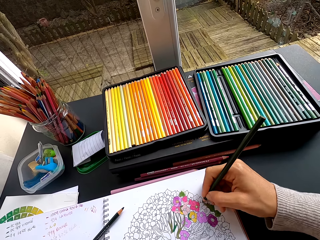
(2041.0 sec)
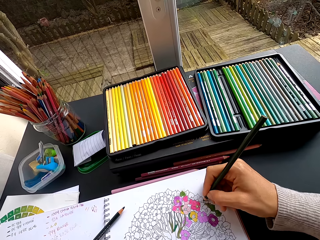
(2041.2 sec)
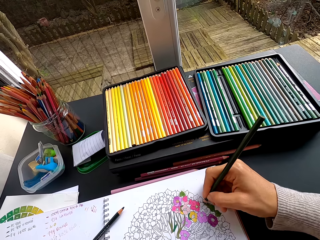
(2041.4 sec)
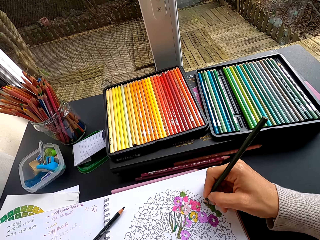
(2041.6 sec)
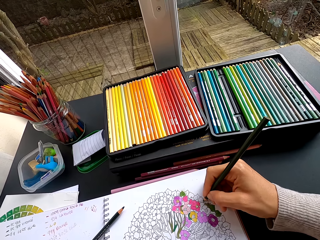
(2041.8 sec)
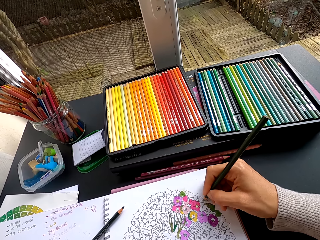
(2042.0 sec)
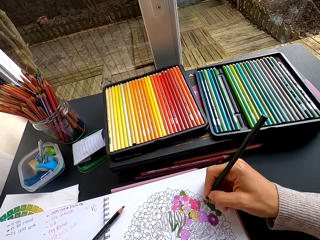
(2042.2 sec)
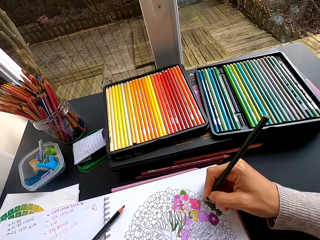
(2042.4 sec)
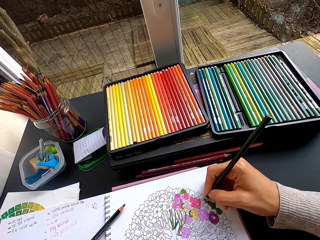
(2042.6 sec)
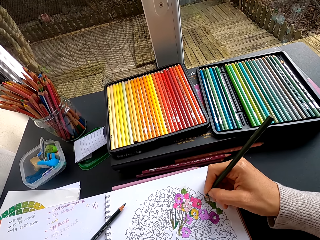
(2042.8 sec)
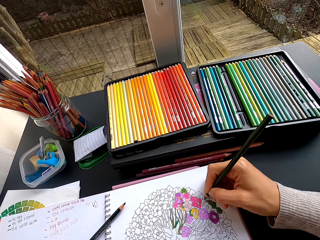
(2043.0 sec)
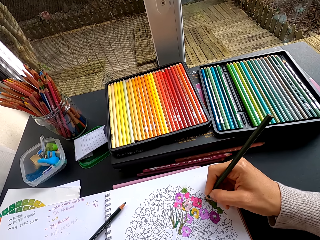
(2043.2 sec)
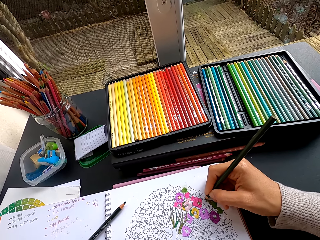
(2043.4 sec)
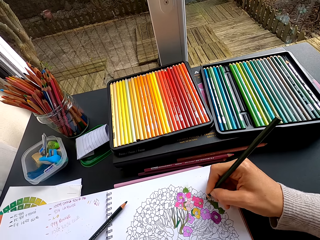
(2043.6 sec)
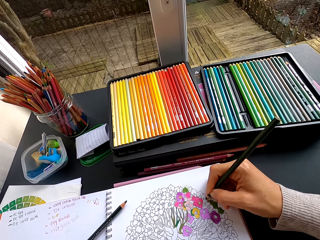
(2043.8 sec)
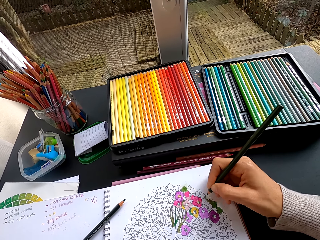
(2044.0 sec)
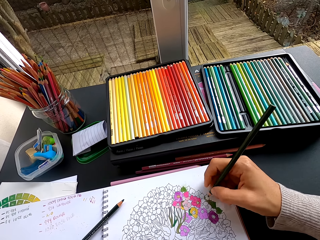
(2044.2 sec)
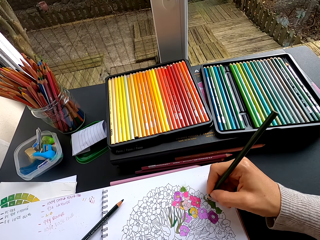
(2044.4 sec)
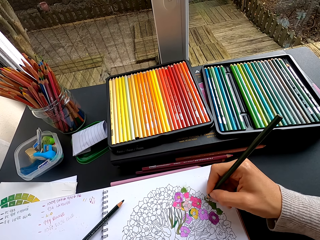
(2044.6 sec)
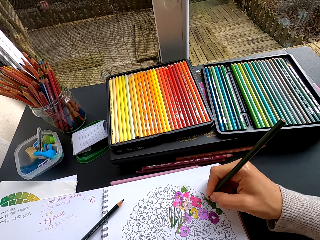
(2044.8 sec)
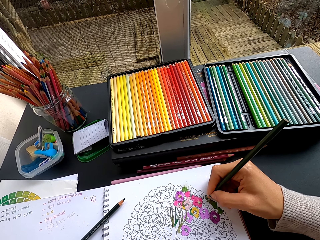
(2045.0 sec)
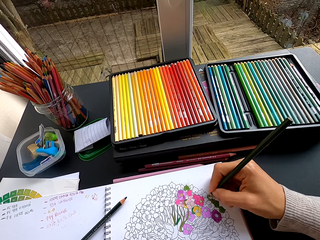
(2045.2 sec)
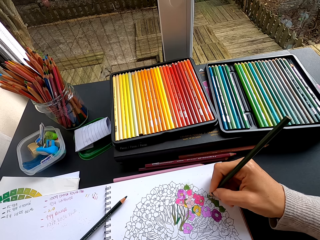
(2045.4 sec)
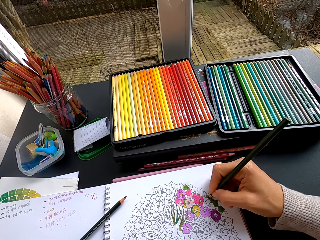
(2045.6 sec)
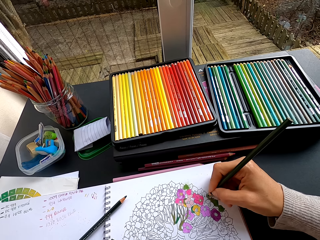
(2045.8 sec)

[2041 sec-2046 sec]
The camera wearer colors a drawing.

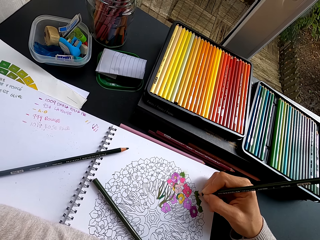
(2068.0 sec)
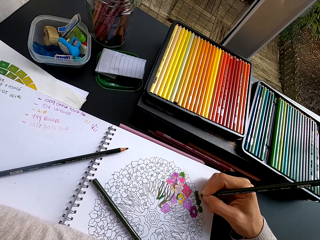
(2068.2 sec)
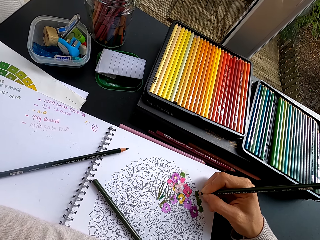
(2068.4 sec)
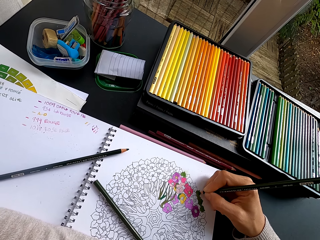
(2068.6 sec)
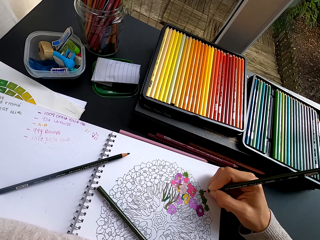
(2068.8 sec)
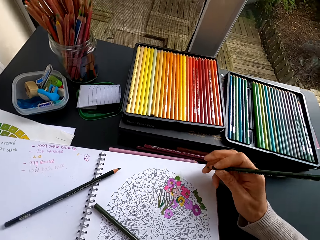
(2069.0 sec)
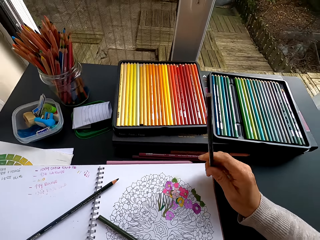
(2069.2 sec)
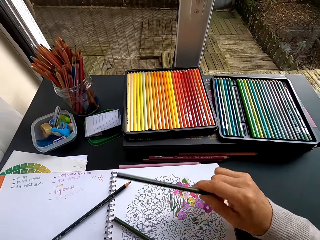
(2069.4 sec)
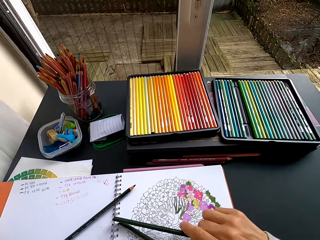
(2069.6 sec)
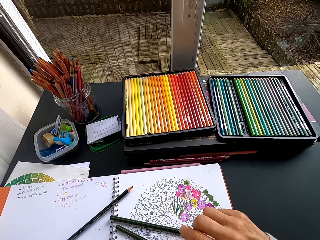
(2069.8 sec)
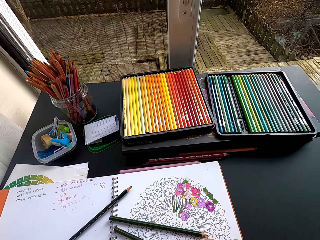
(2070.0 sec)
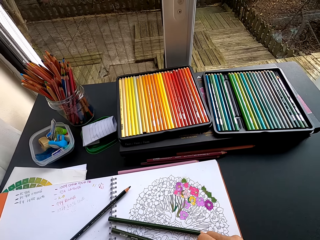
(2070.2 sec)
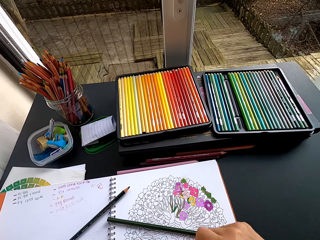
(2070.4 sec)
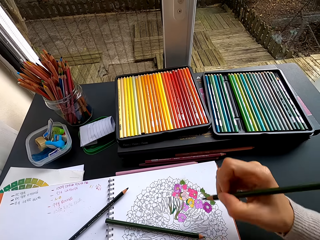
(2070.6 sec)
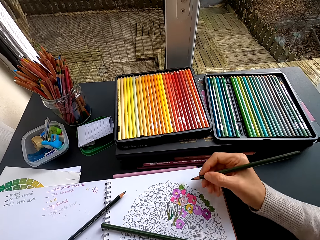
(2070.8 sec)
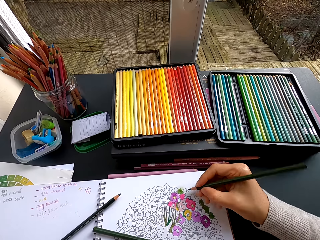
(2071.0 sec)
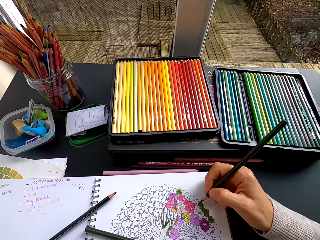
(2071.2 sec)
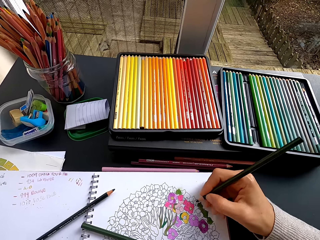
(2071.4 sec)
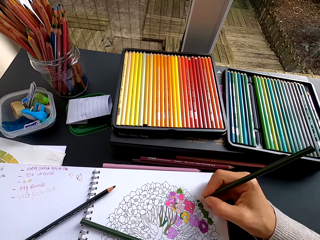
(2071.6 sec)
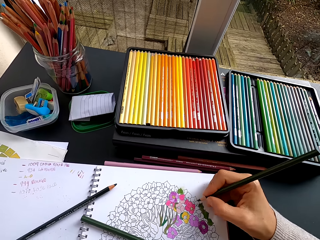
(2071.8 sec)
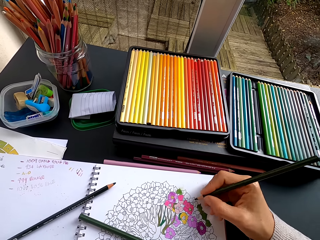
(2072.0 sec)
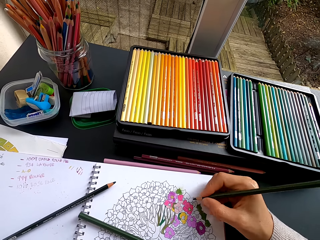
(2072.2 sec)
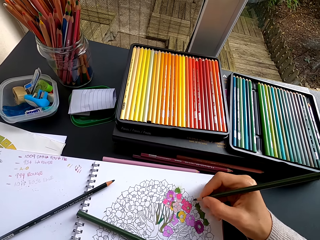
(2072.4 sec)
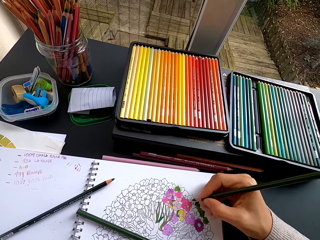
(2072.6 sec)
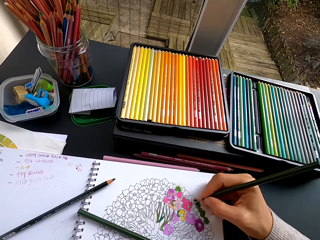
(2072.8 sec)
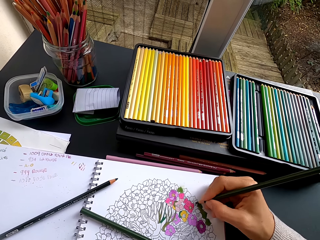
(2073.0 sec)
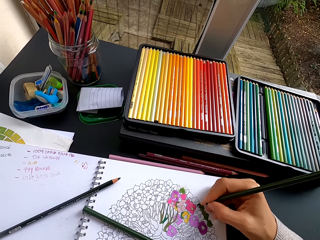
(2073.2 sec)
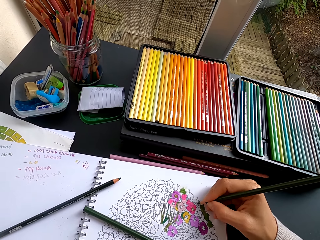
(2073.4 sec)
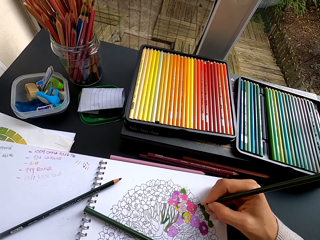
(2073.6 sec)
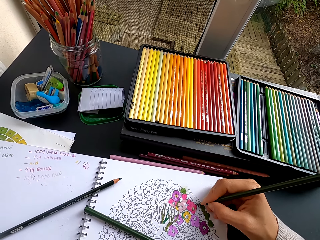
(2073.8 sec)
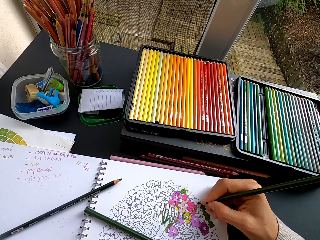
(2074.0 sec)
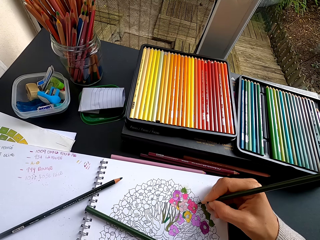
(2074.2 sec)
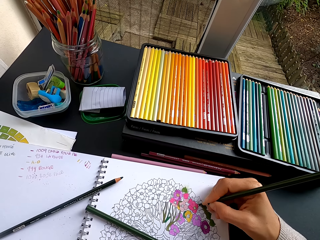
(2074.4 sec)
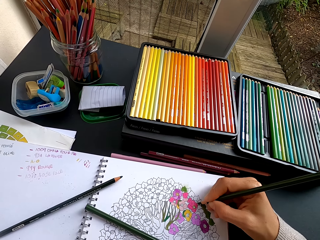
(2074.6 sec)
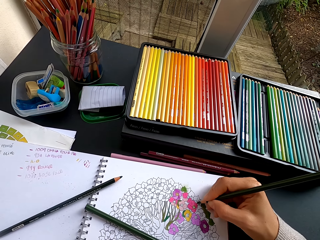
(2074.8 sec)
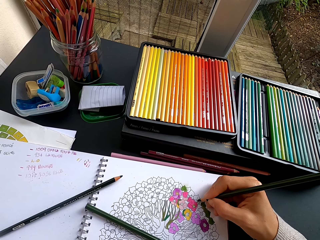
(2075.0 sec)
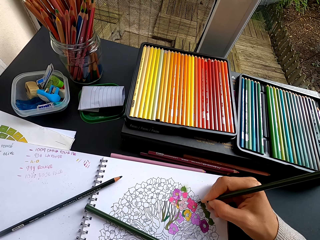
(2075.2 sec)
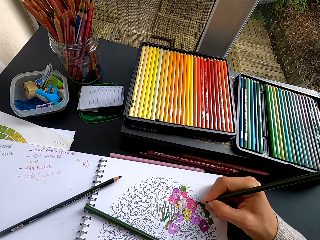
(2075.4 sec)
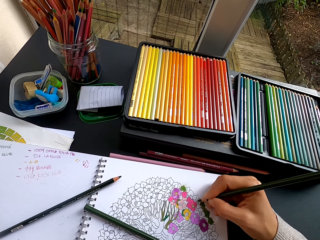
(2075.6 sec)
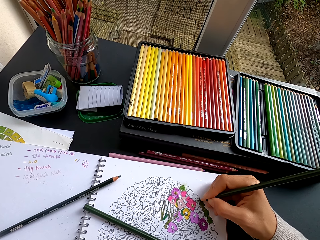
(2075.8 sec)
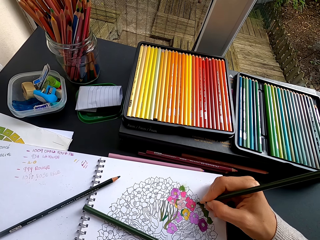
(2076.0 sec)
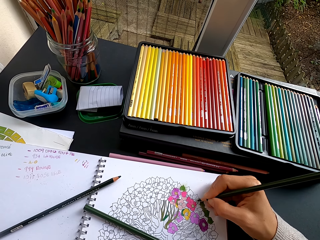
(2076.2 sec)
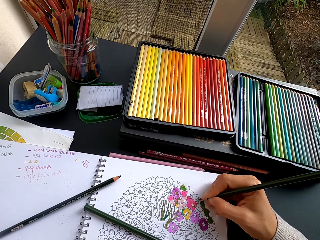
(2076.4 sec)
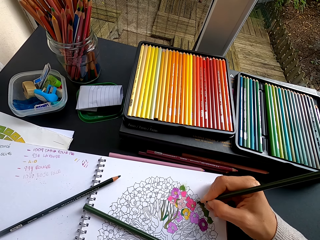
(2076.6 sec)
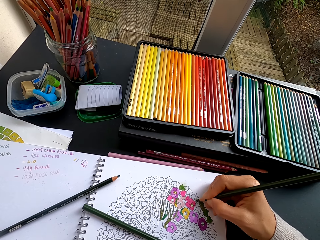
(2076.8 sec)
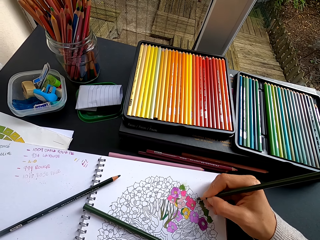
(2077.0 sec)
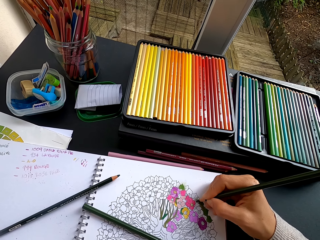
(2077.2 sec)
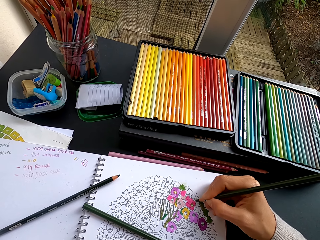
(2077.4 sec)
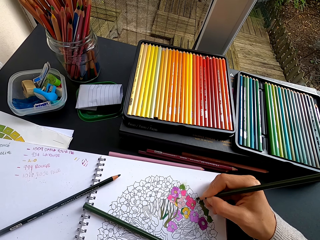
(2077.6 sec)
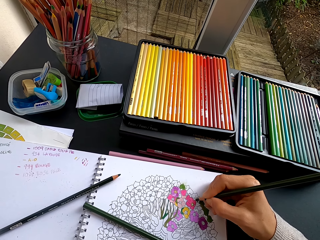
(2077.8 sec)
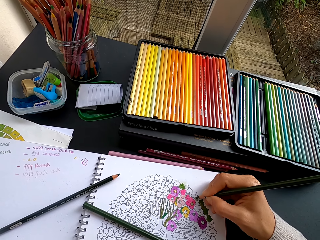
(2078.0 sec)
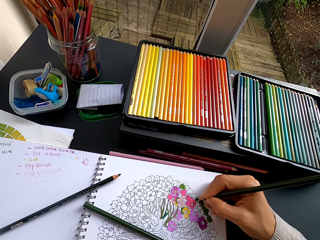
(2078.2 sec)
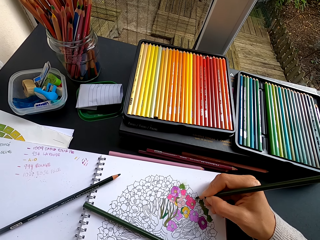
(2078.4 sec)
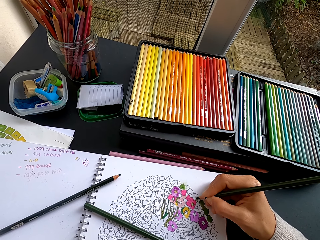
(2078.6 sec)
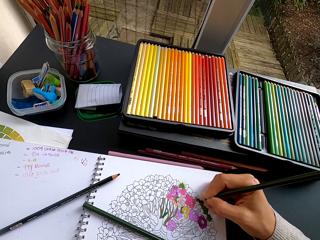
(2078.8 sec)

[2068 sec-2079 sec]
The camera wearer pulls the color pencil off the flower art. They put the color pencil on the notebook. They pick a pencil crayon or color pencil from the book. They paint the flower art with the color pencil.

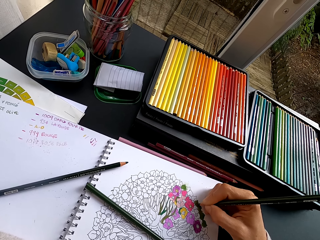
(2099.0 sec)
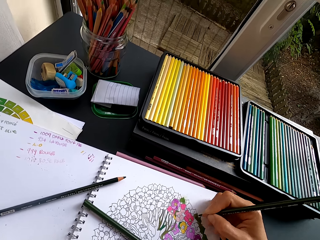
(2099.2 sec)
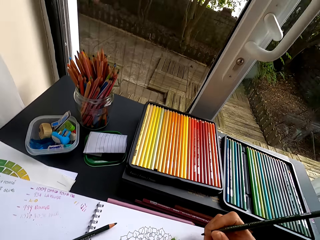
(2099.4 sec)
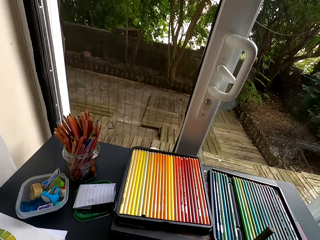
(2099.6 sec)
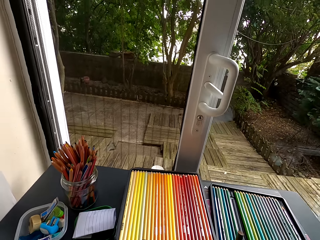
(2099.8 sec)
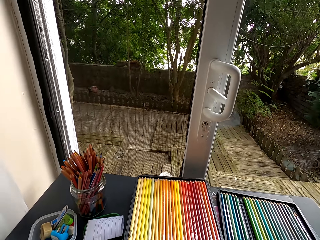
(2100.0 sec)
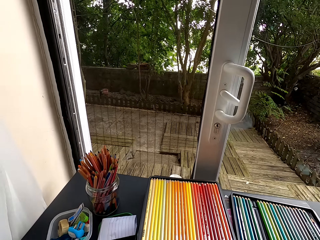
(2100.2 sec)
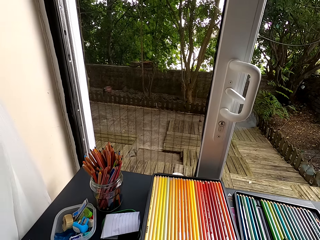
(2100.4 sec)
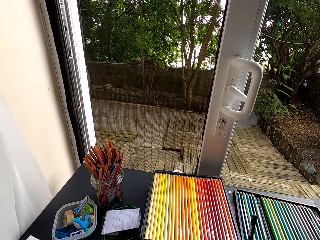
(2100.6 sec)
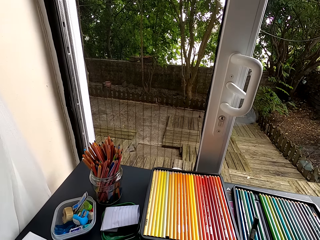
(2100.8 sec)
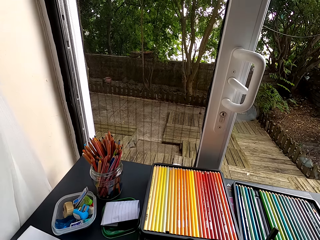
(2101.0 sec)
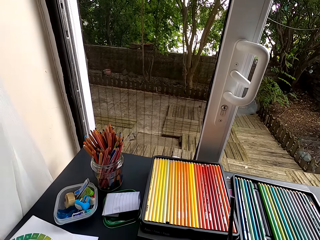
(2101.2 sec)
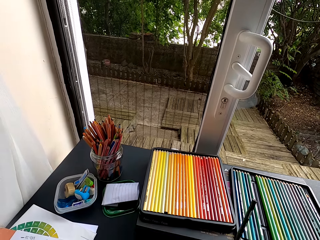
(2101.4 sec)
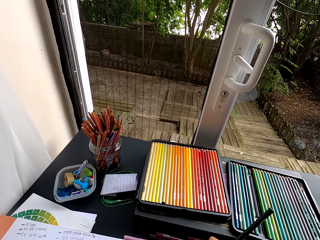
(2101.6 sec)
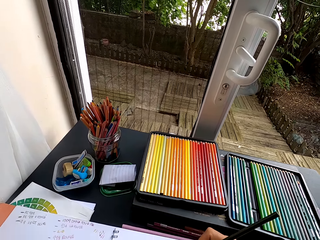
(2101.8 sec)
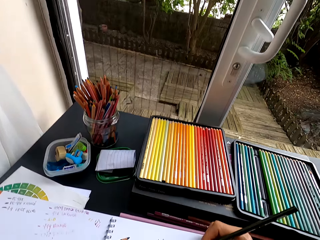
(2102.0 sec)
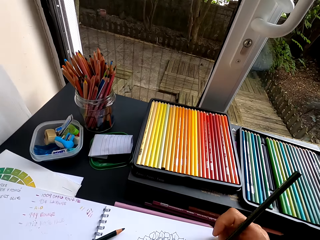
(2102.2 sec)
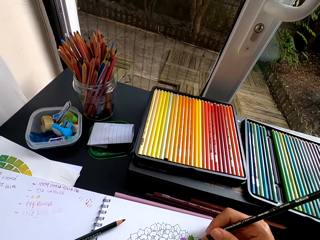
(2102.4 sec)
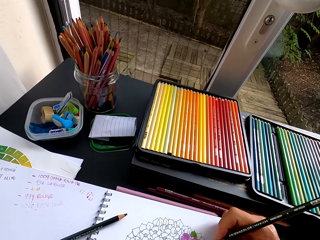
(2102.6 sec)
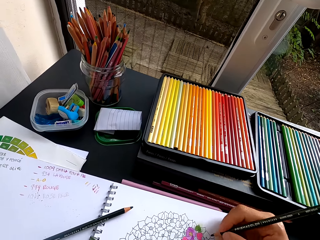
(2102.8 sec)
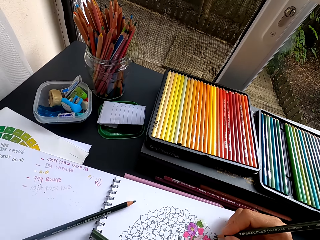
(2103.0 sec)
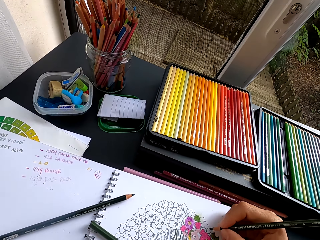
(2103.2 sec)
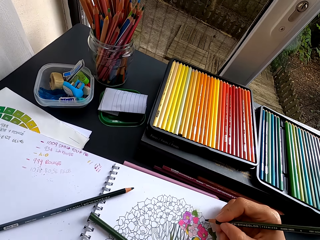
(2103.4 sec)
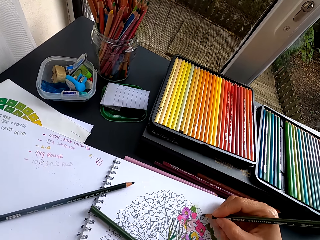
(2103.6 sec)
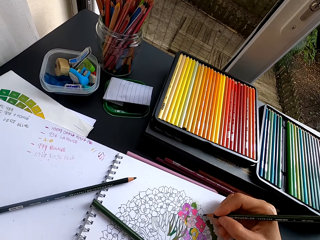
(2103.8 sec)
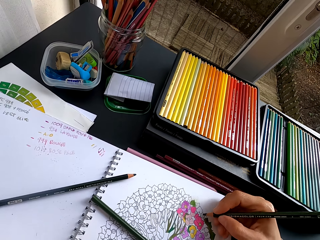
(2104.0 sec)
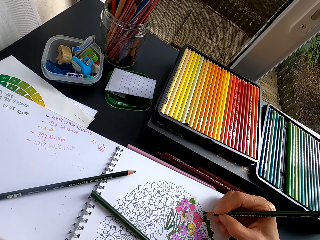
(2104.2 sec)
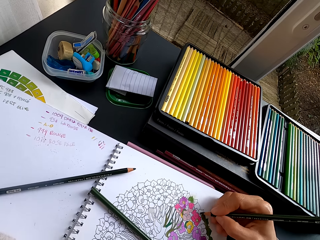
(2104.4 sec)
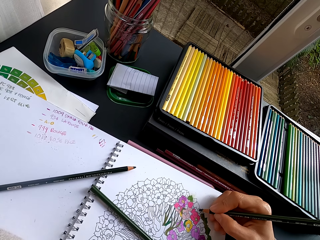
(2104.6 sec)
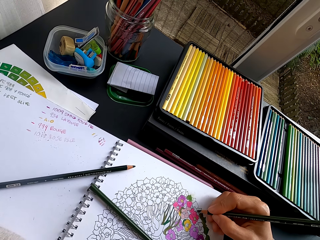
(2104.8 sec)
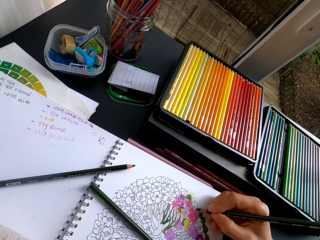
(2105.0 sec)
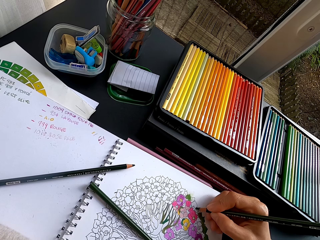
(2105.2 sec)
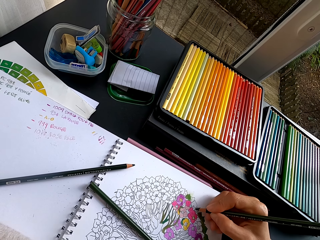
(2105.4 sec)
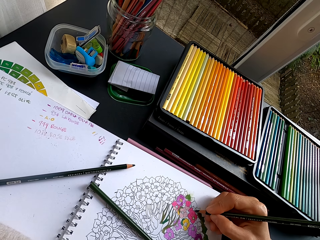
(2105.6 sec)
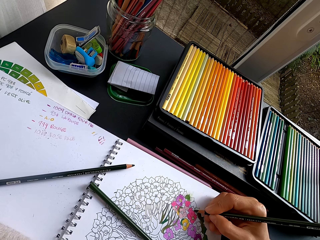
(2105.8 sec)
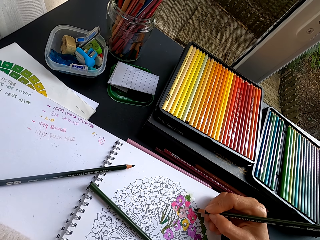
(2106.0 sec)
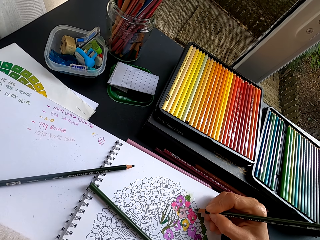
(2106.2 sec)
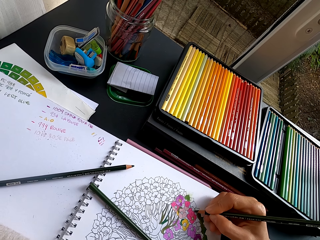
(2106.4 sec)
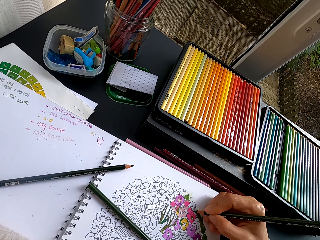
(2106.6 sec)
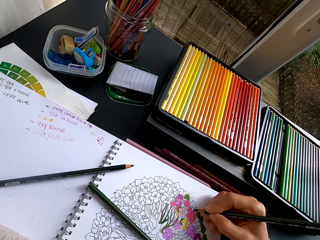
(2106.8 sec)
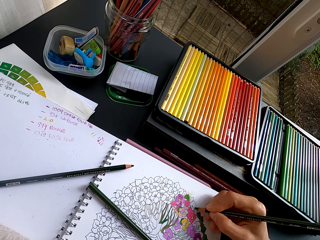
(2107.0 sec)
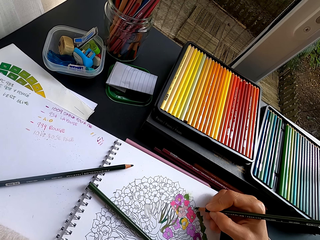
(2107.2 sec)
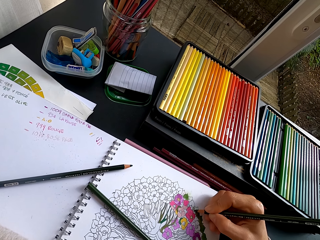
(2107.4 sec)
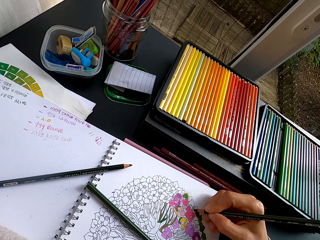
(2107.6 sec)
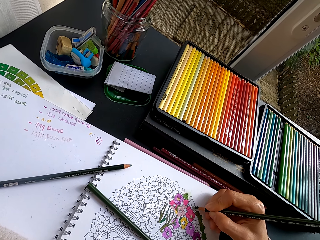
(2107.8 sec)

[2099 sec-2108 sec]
The camera wearer stares at the door. They color a drawing.
